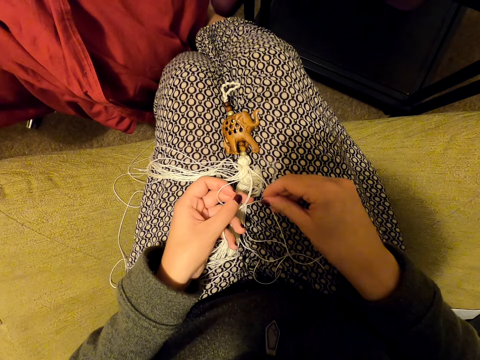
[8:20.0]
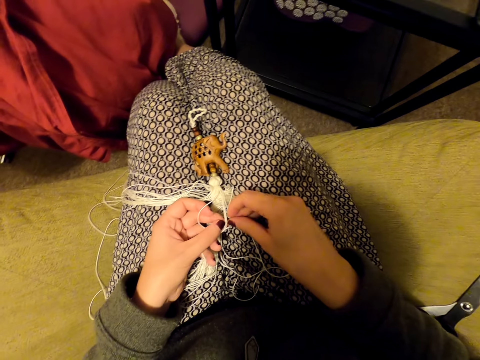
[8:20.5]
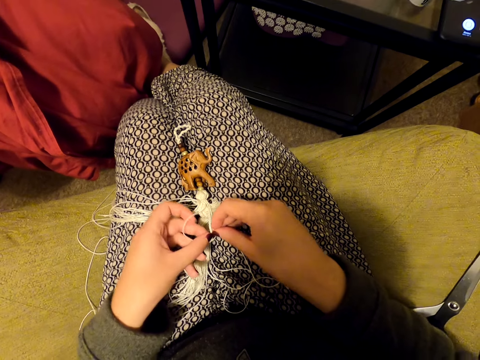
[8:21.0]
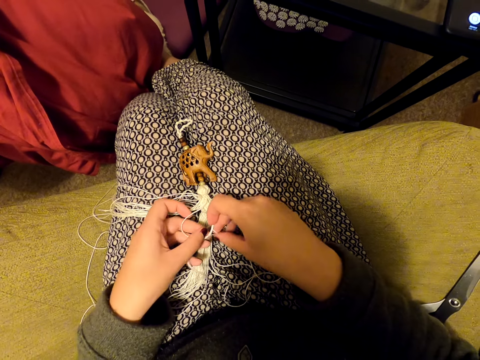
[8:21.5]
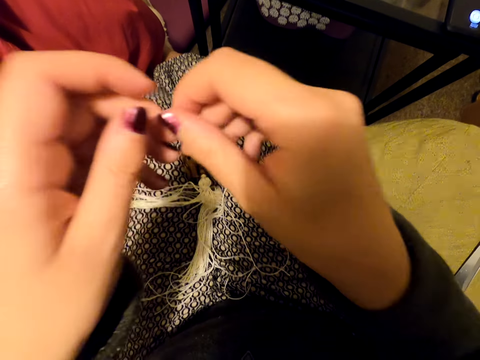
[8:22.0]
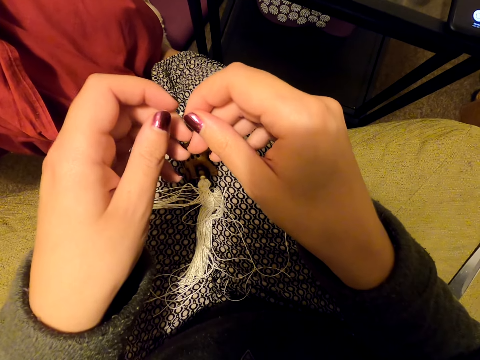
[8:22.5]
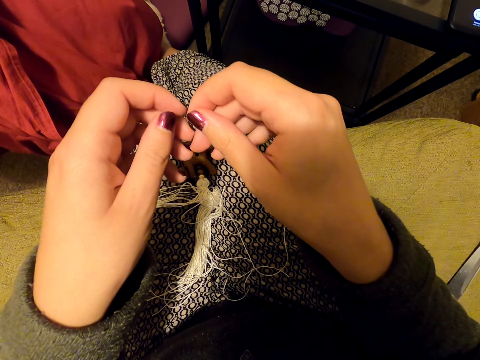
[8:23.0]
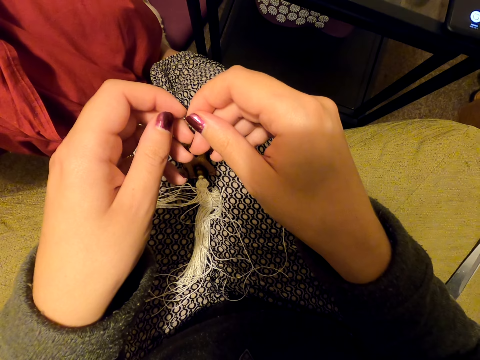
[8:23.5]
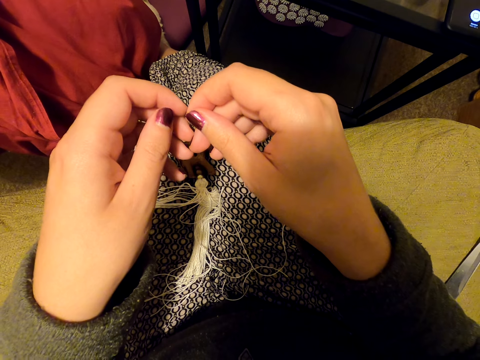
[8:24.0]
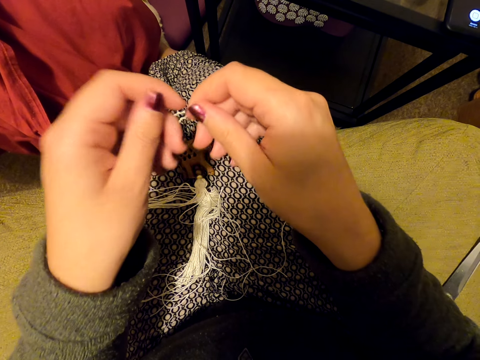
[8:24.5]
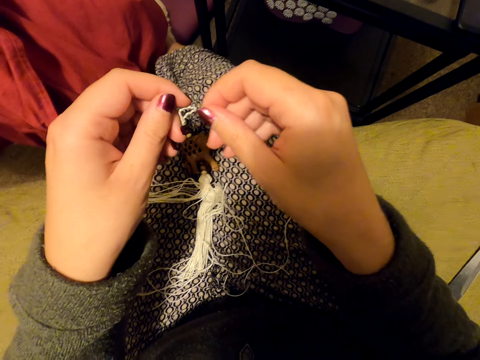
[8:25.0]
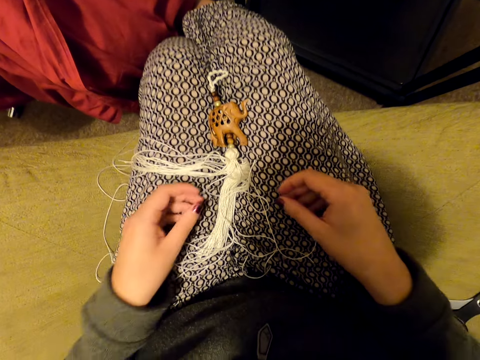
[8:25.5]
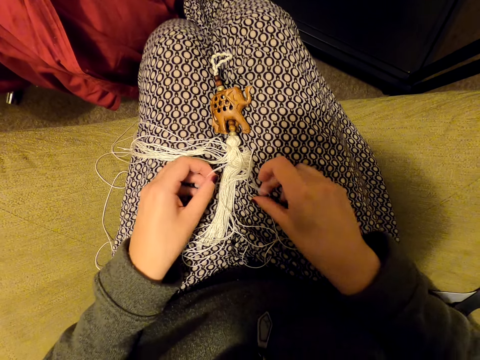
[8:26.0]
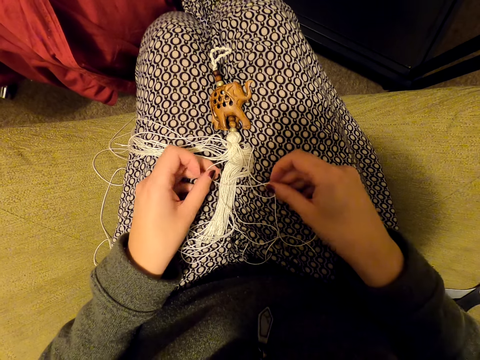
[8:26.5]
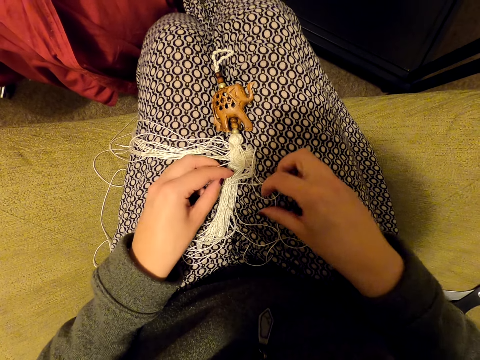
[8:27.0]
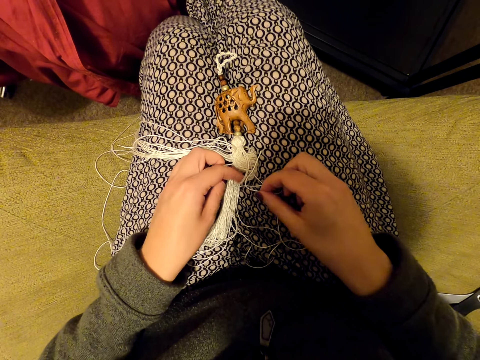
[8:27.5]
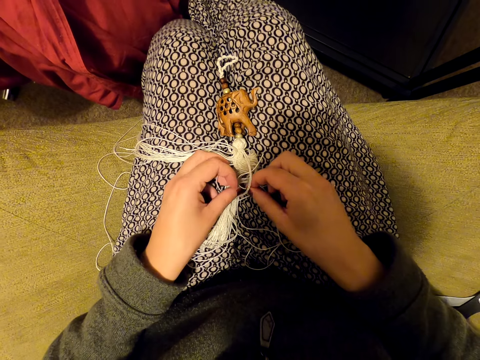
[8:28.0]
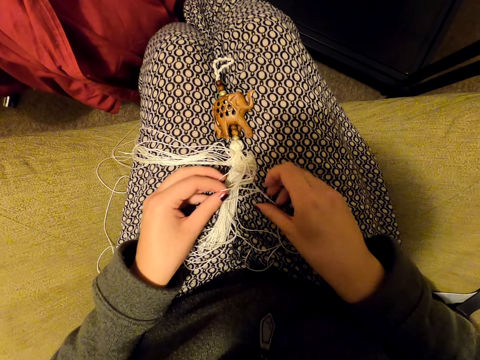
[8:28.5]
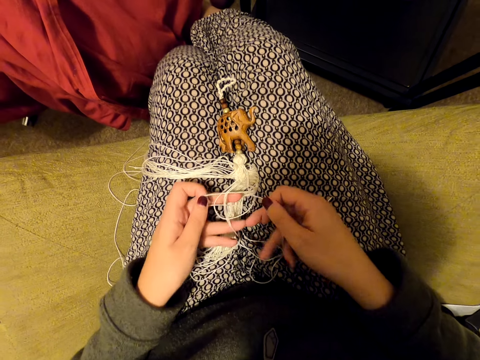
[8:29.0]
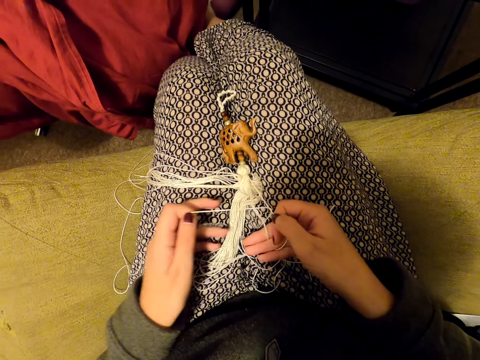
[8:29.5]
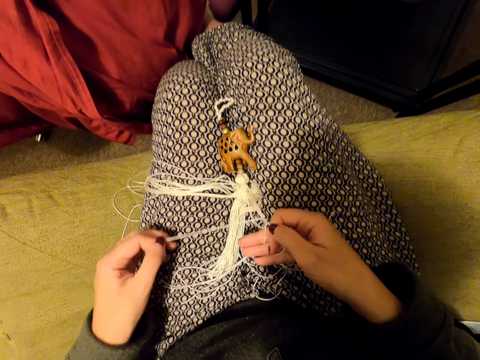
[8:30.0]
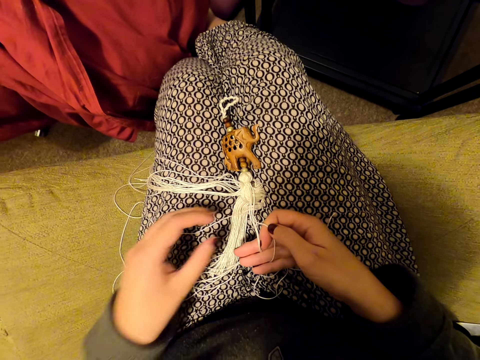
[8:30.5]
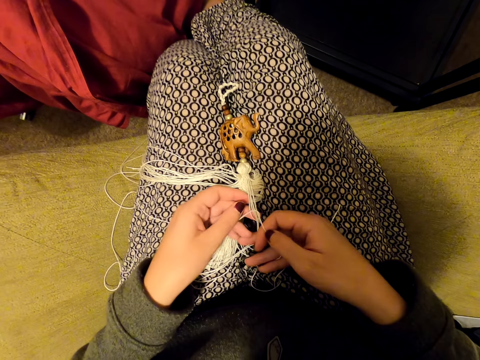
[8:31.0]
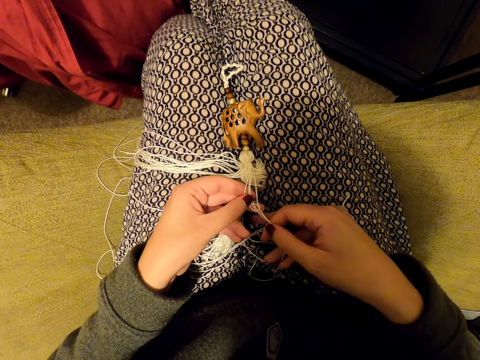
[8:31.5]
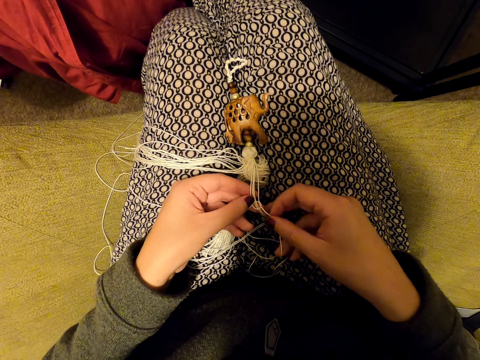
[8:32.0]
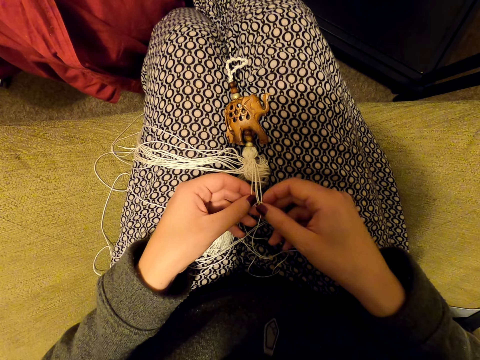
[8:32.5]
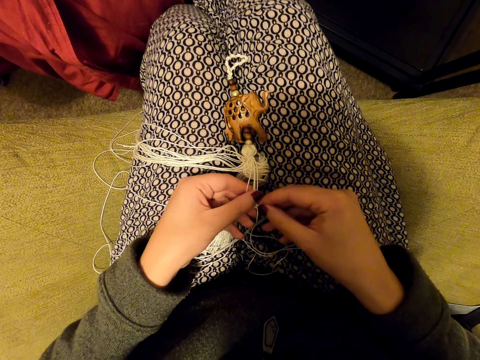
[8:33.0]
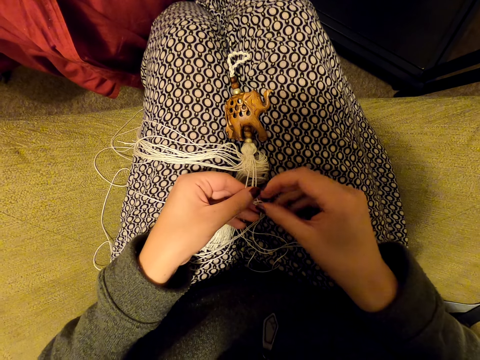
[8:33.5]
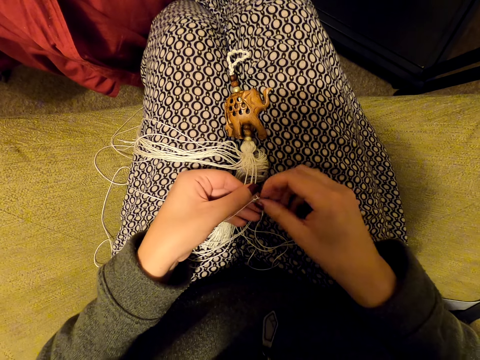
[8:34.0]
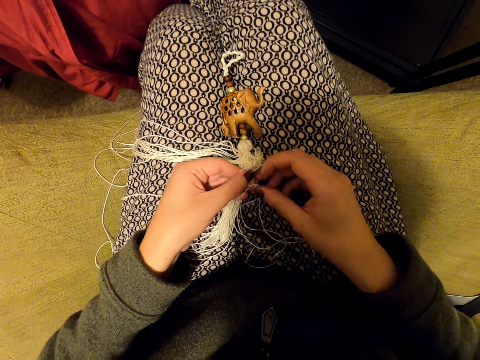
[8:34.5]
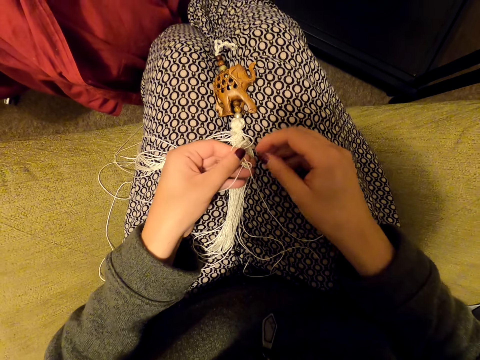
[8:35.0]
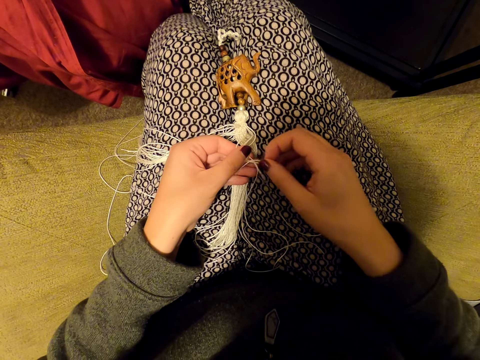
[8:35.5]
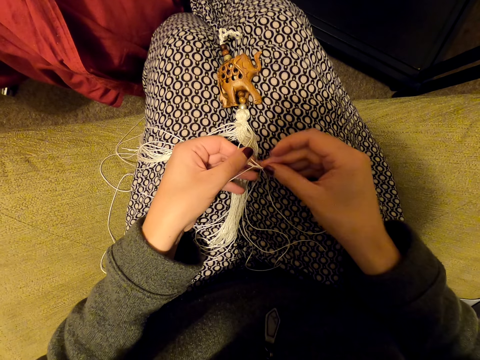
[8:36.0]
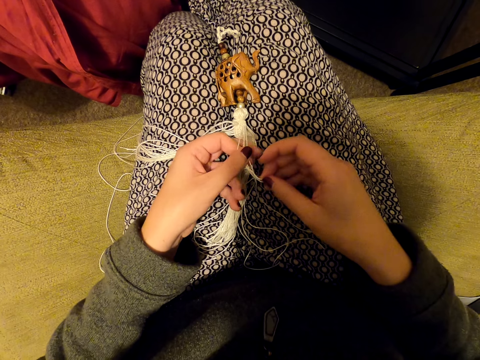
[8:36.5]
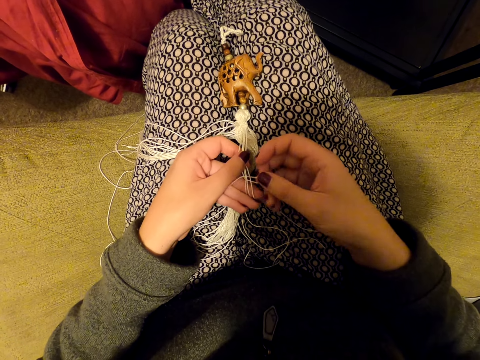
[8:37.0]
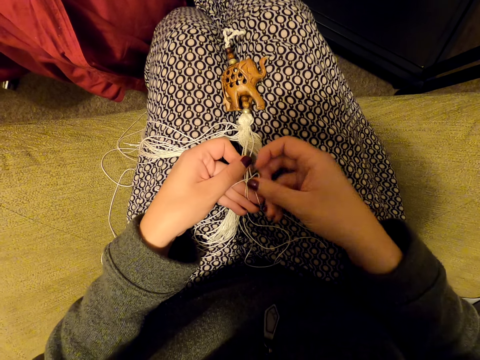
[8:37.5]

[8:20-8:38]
The camera wearer weaves something. She pulls her hands off the threads. She stares at the hands. She picks up the threads. She knits the tassel decoration with her hands. She weaves something. She pulls the thread. She knits the tassel decoration with her hands.

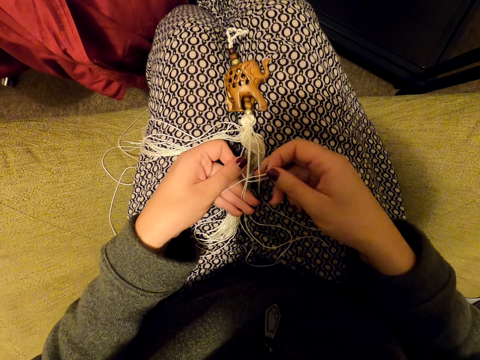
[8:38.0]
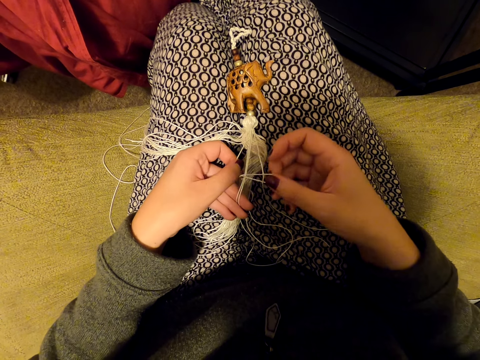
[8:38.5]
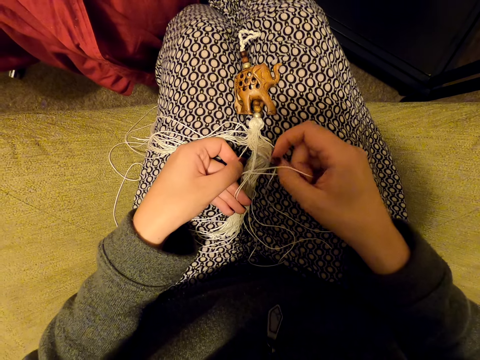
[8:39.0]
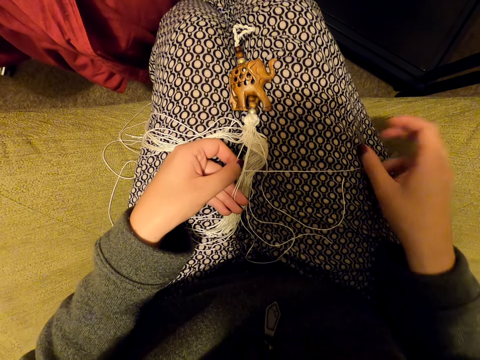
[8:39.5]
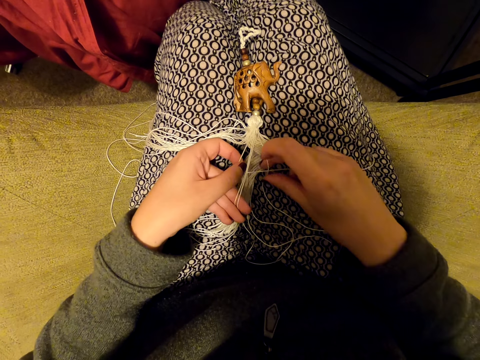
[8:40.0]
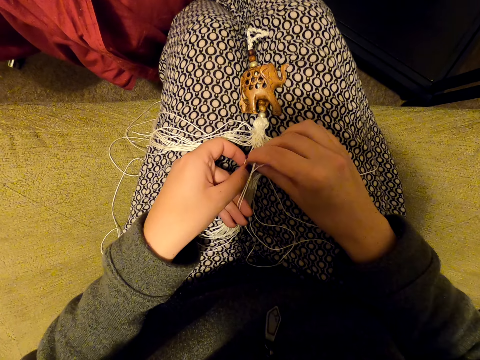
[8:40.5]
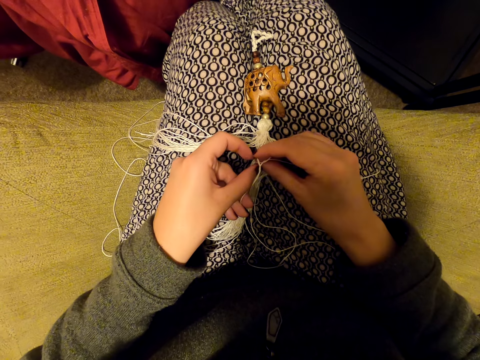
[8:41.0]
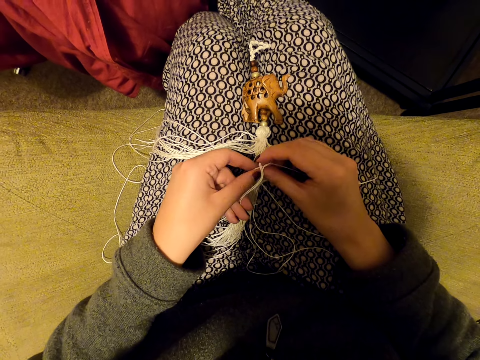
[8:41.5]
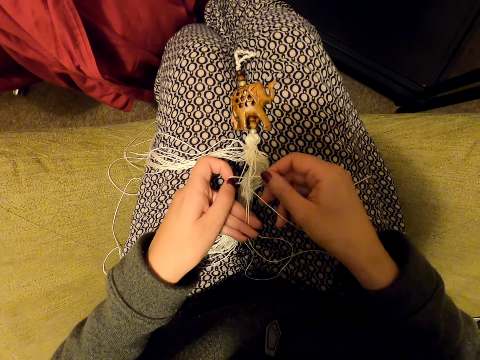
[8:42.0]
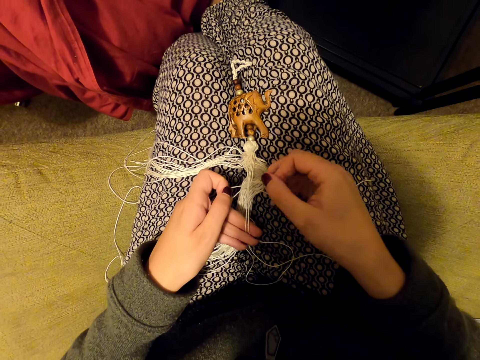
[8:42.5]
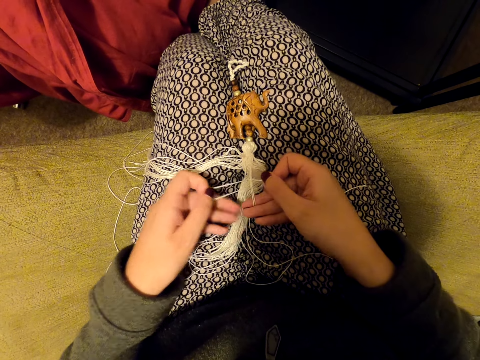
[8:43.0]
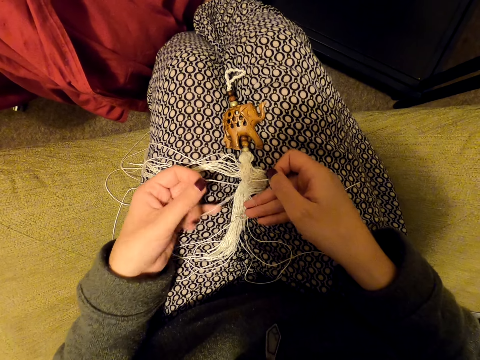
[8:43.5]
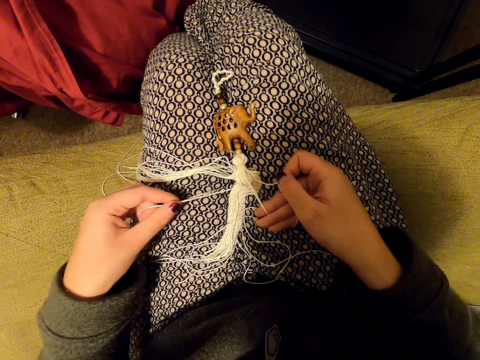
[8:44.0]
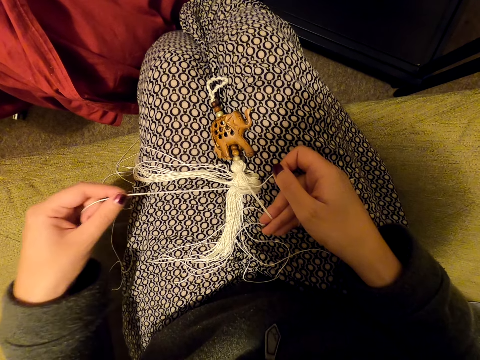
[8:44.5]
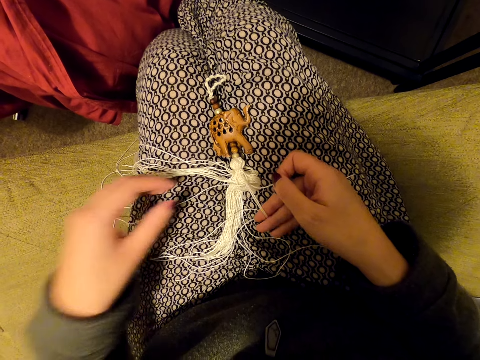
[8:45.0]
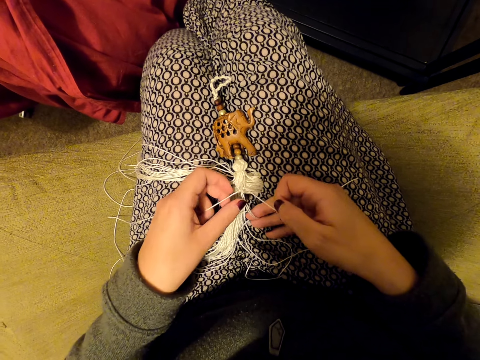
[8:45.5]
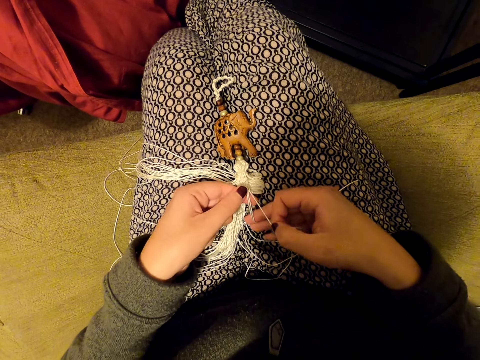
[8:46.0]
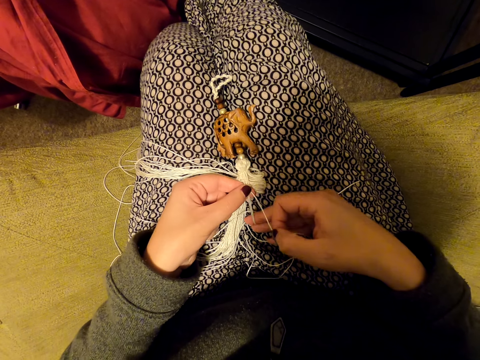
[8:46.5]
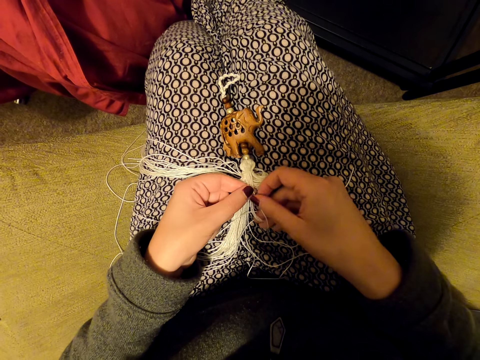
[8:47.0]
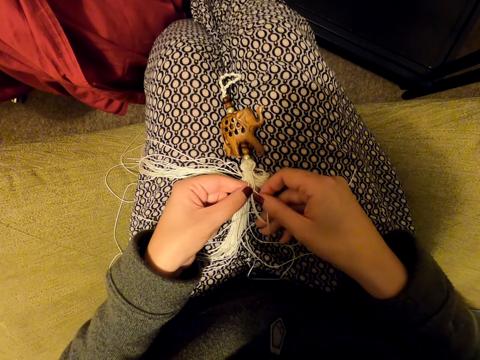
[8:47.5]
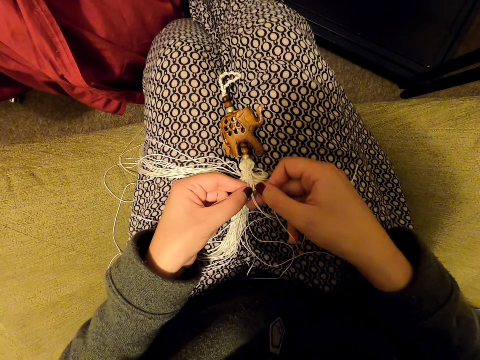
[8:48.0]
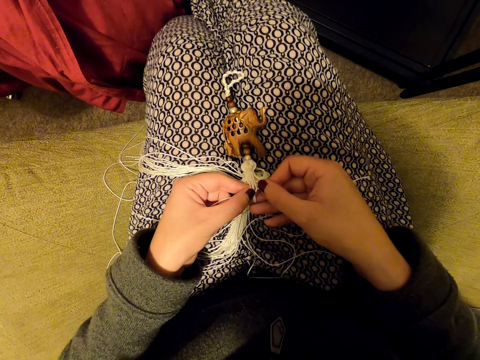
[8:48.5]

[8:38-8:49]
The camera wearer pulls the thread. She puts the thread on her leg. She knits the tassel decoration with her hands. She stretches the thread. She tightens the knot. She puts the thread on her leg. She knits the tassel decoration with her hands.
